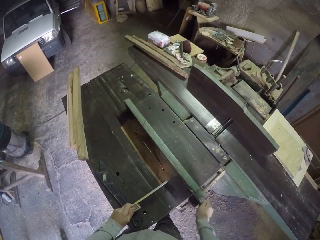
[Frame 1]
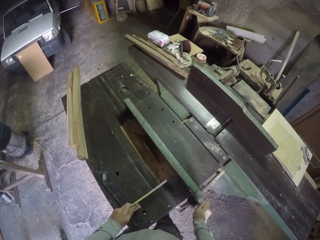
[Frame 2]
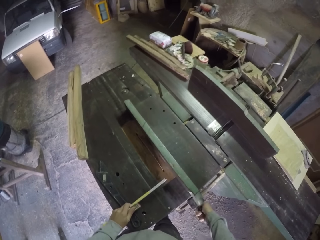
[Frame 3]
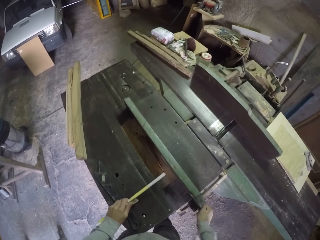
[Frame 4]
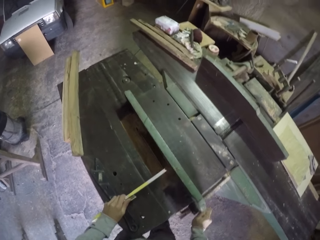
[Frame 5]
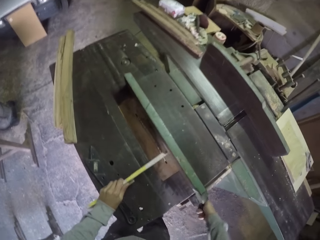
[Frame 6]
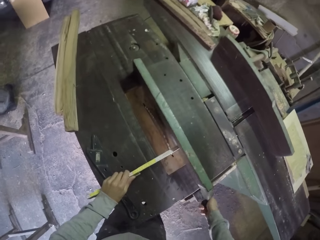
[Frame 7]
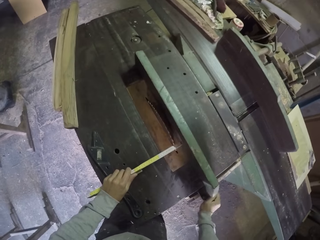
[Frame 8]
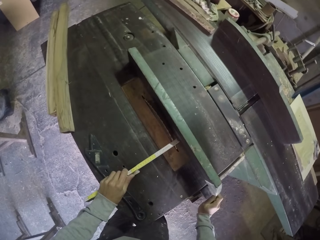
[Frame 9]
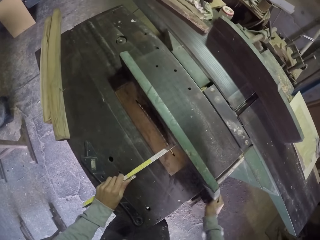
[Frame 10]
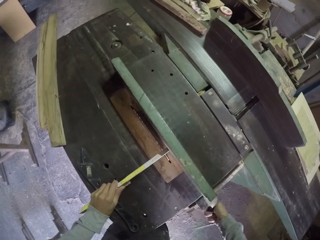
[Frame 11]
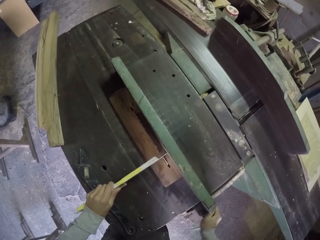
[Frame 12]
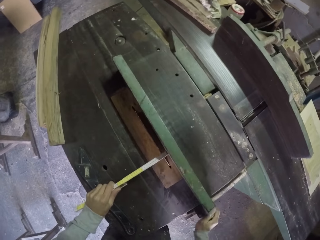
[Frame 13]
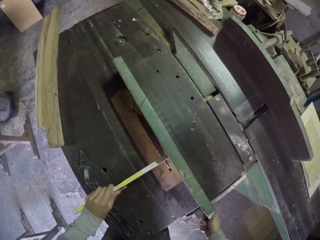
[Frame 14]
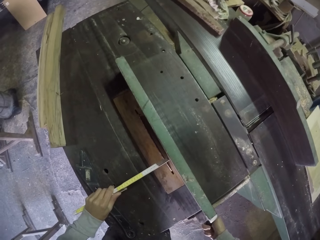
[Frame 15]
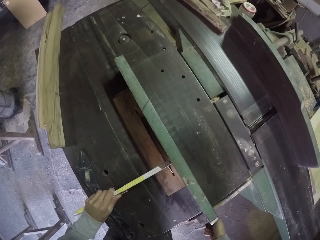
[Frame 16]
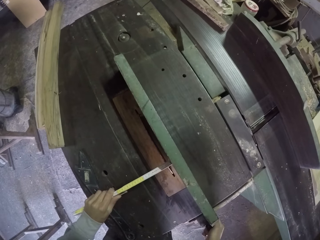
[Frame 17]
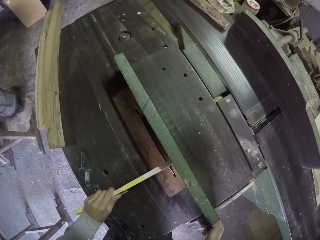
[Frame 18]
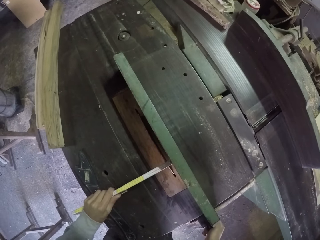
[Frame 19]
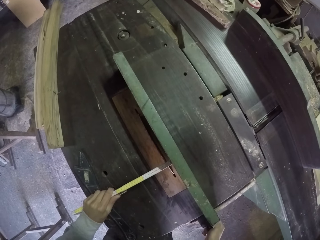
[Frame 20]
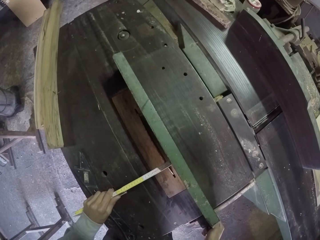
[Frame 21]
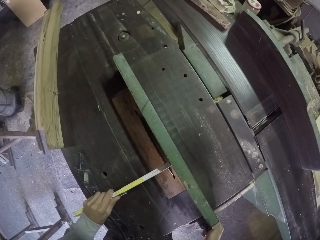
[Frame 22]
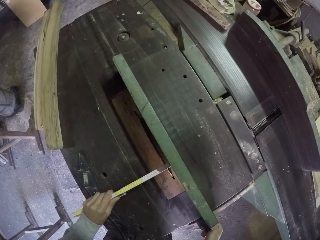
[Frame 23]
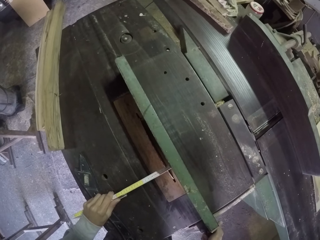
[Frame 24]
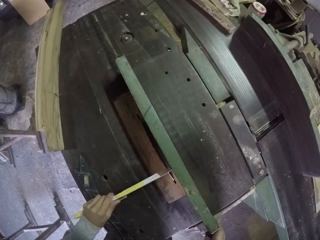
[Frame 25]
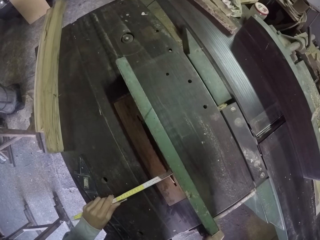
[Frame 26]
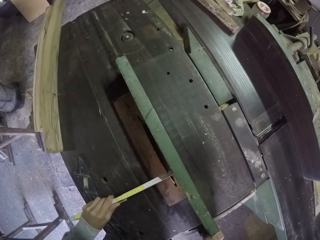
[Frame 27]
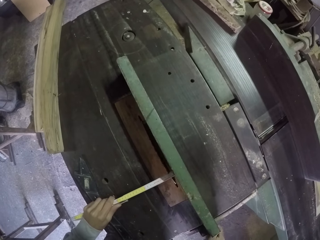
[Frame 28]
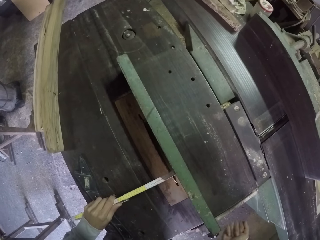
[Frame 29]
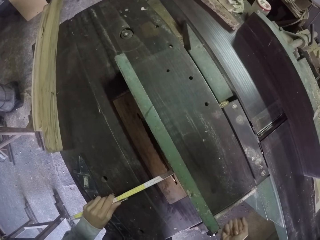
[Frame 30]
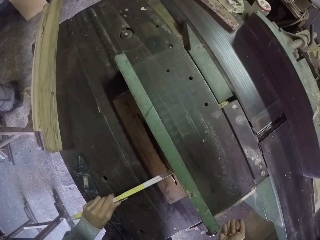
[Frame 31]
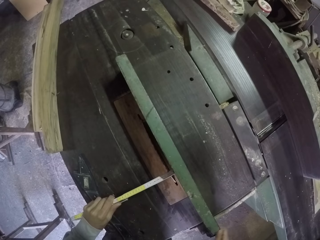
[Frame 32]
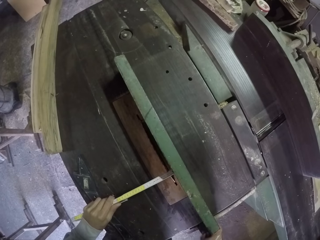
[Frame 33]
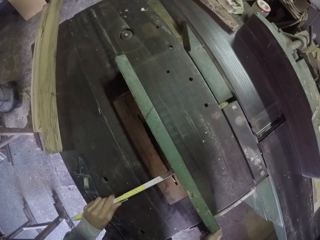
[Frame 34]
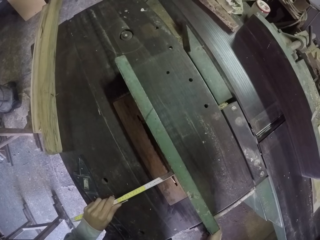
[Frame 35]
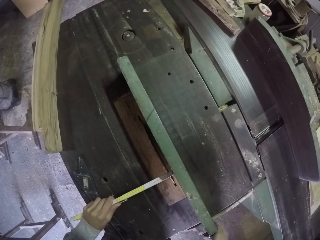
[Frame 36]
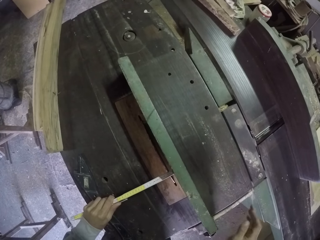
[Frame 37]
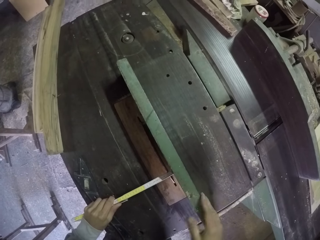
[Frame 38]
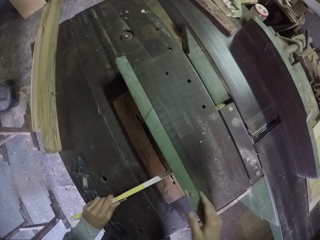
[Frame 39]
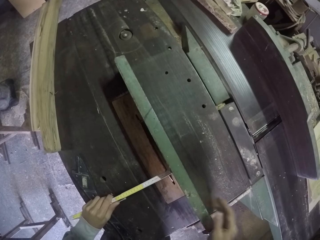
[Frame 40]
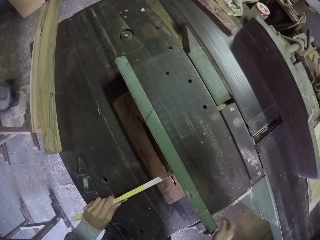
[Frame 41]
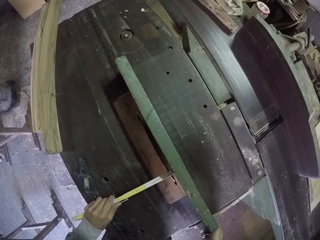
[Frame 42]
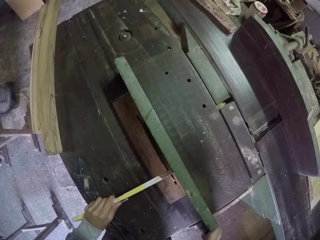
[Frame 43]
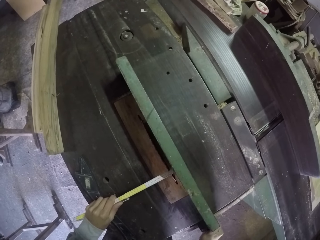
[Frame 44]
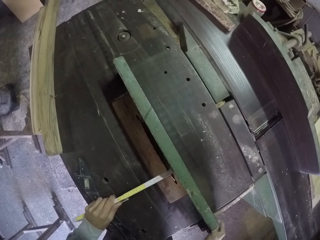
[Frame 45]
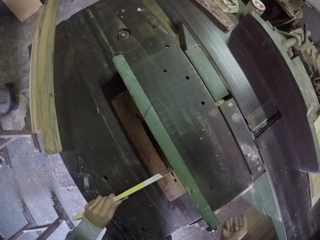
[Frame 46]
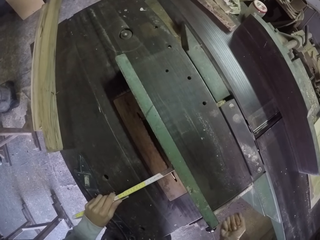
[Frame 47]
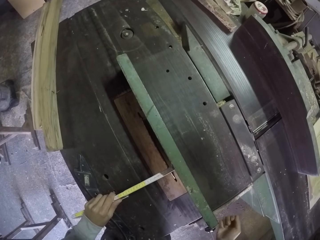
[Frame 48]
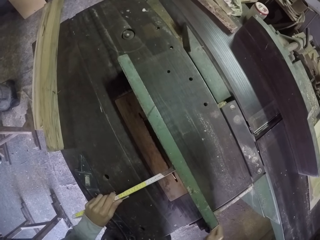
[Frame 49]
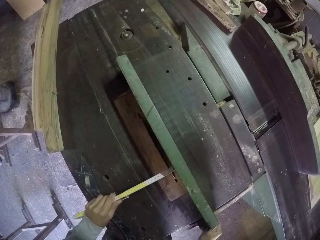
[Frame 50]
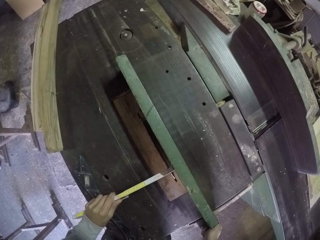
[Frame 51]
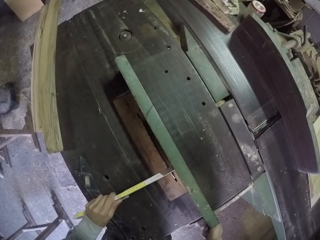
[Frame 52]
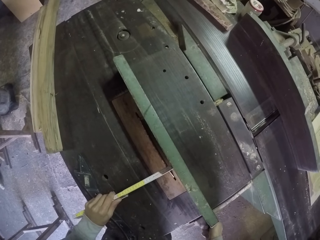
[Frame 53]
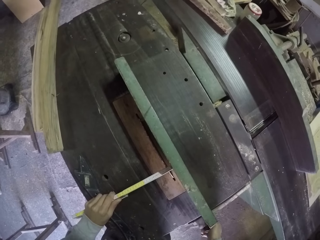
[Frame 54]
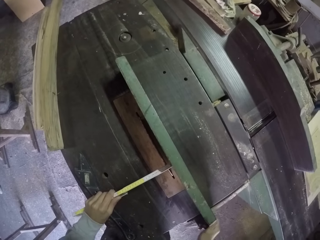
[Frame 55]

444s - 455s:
The camera wearer measures the work bench with the tape clamp in his left hand. He beats the work bench with his right hand. He turns the clamp of the work bench with his right hand.

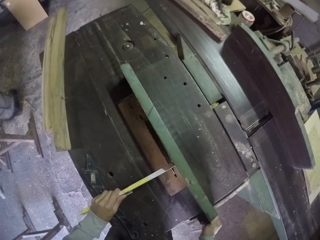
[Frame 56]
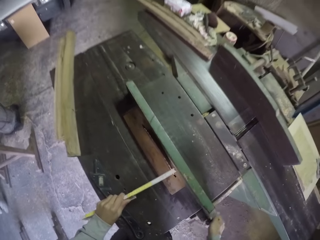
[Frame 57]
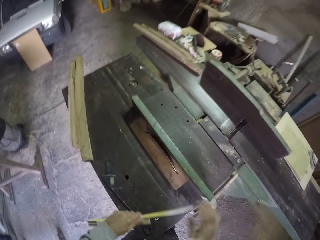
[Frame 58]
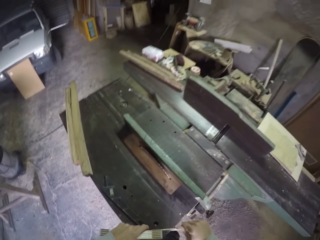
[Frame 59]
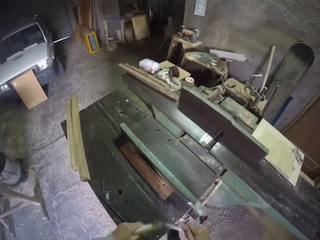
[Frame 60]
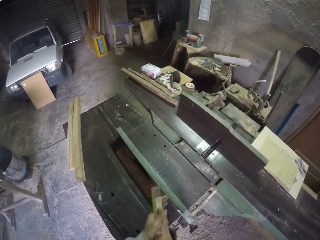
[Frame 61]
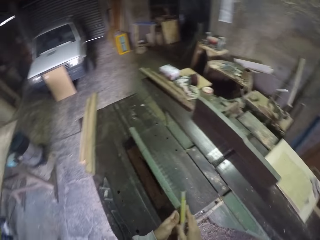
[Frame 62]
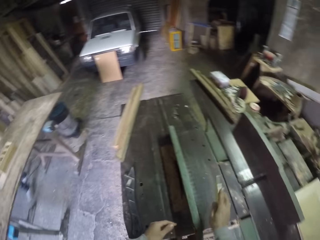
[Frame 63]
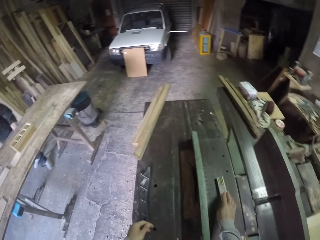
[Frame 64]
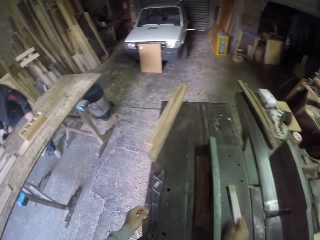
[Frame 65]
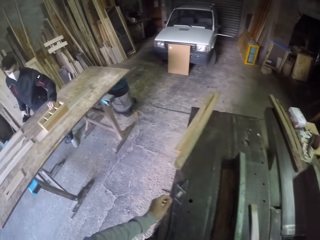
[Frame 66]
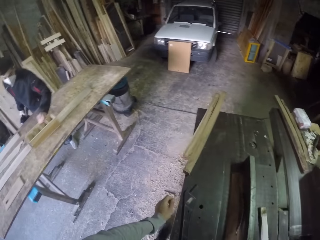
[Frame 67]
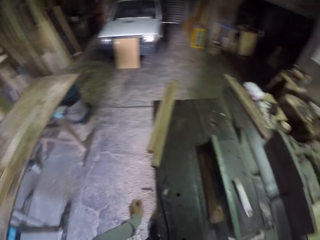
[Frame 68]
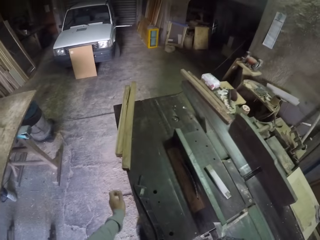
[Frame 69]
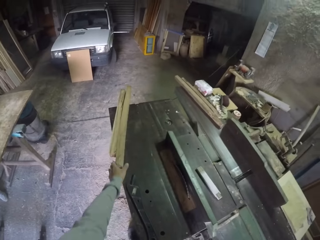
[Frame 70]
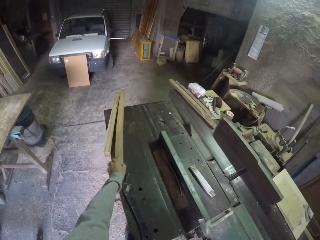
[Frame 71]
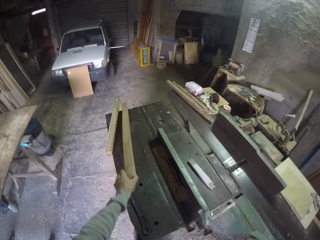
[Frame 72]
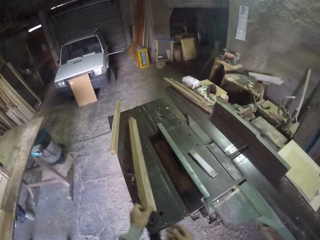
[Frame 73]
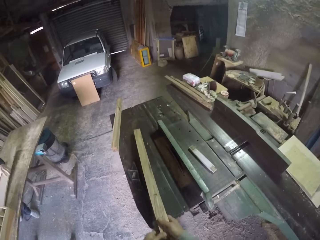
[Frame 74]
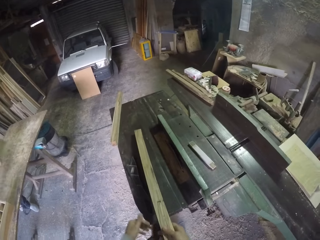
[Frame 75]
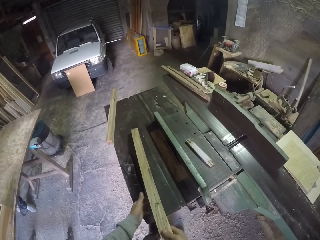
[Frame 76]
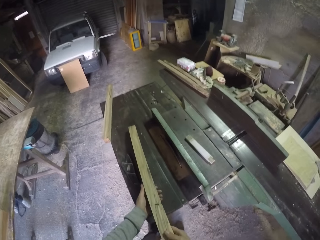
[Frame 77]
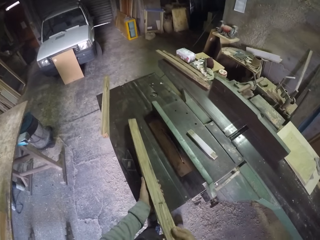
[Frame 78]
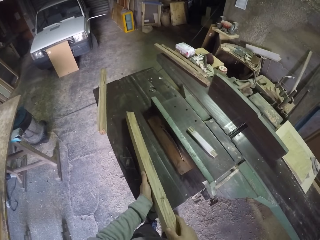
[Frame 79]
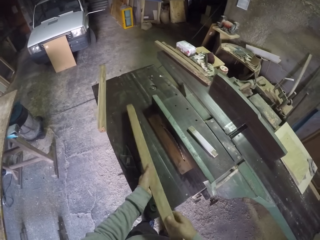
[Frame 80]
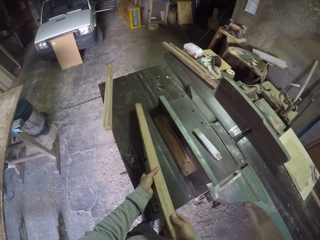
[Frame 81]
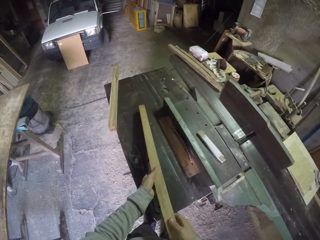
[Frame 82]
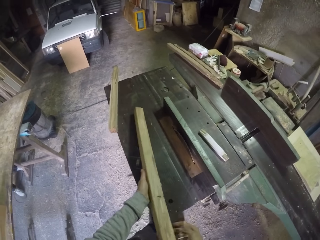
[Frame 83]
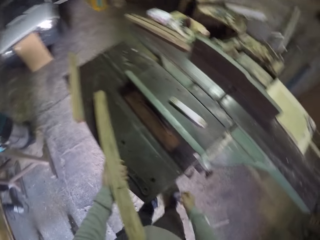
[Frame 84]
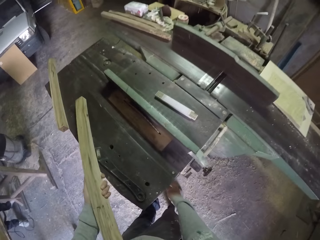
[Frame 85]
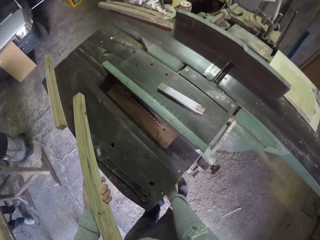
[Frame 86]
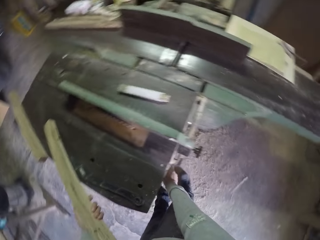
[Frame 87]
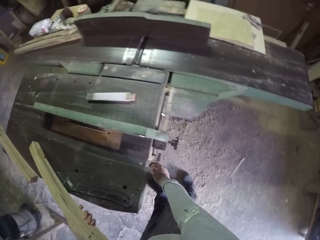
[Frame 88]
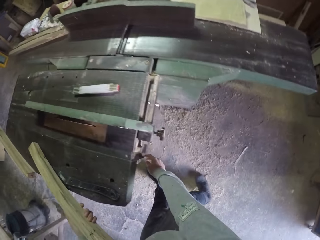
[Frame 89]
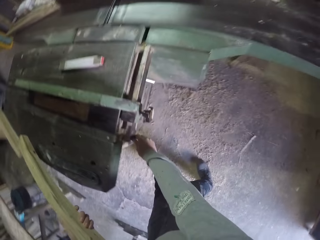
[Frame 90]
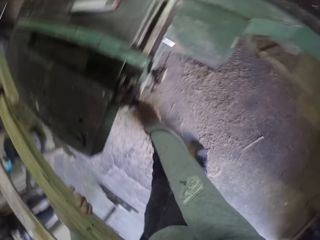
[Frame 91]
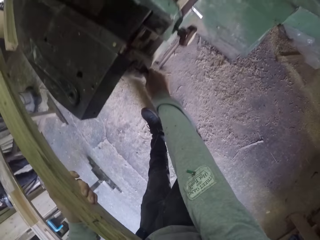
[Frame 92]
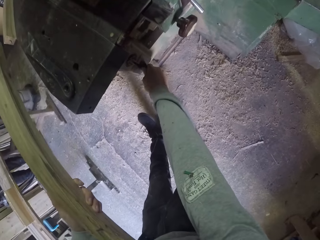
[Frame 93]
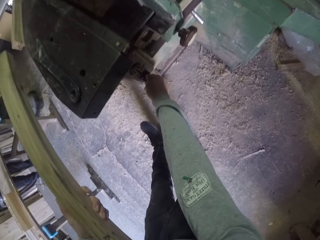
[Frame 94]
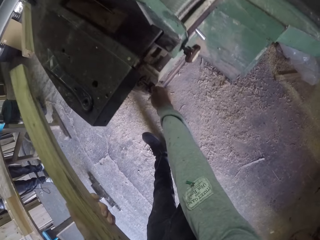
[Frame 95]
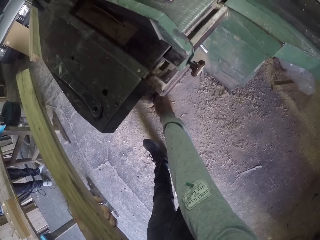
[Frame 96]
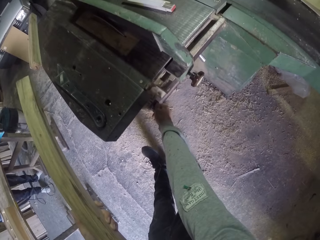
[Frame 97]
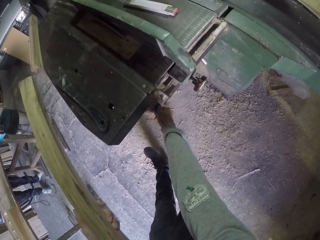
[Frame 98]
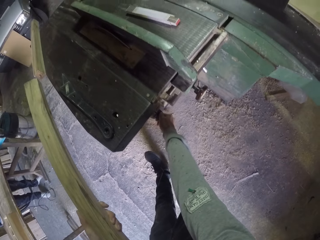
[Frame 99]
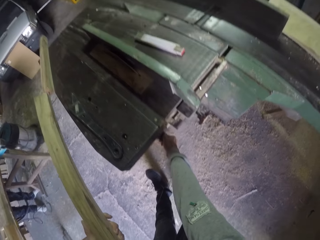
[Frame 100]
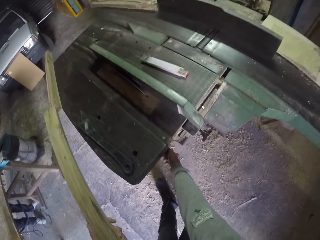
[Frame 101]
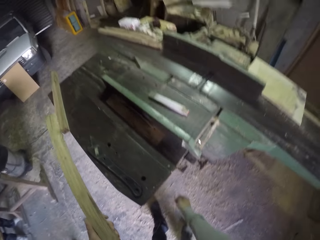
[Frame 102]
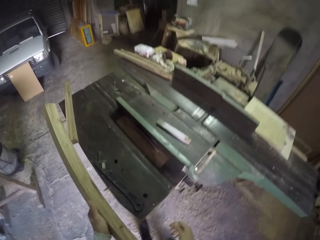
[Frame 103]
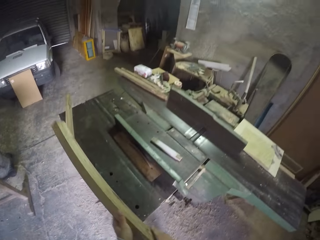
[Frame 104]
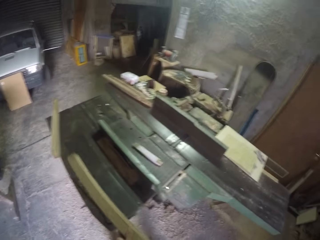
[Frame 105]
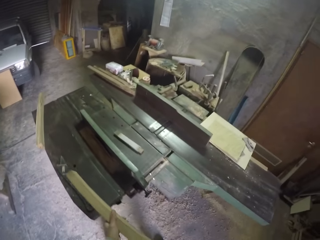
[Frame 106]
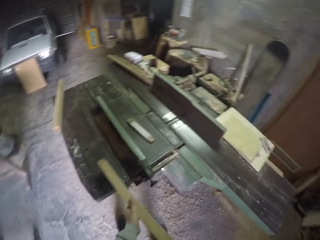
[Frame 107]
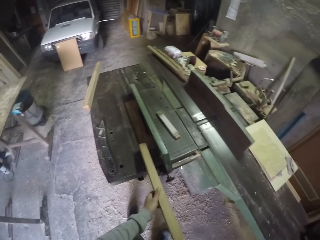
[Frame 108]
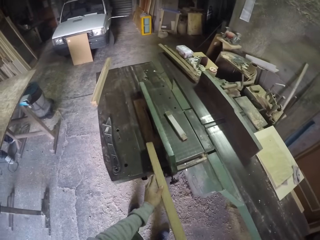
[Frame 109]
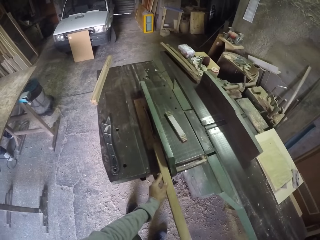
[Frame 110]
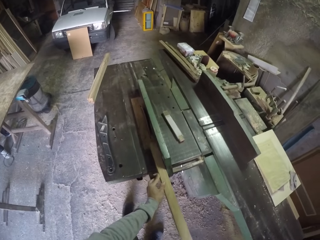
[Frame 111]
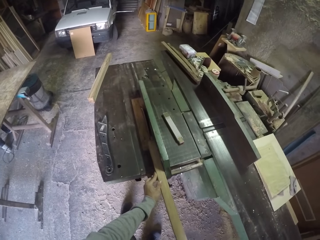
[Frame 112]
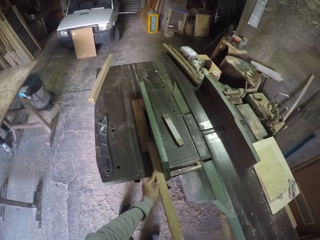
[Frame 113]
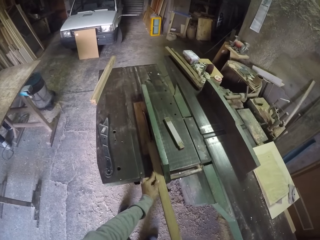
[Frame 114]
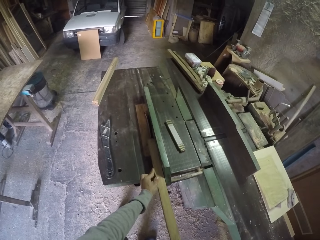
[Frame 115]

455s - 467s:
The camera wearer folds the tape with his right hand. He drops the tape in his right hand on the work bench. He pulls the wood from the work bench with his right hand. He touches the wood on the table saw. He turns the wood from the work bench with both hands. He takes his right hand off the wood. He turns a switch on the work bench with his right hand. He holds the wood with both hands. He puts the wood in his hands on the work bench.
